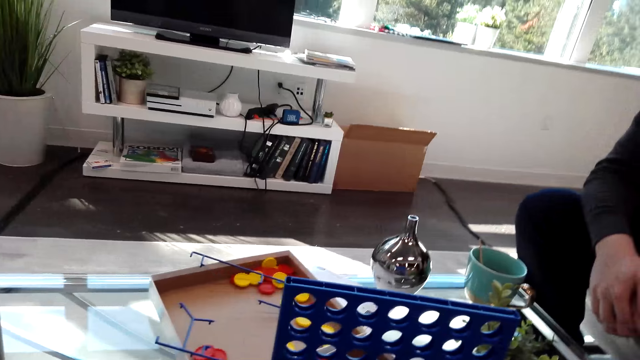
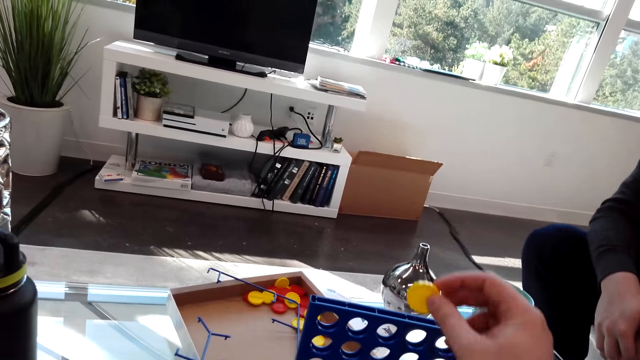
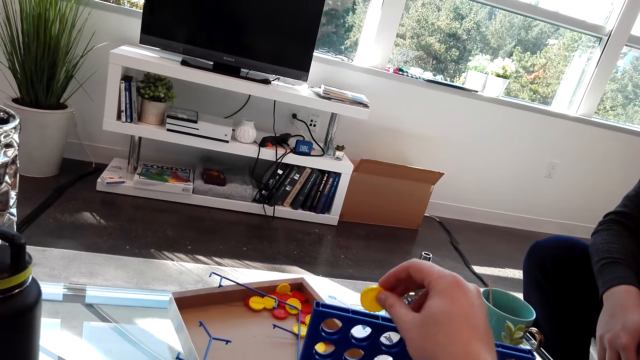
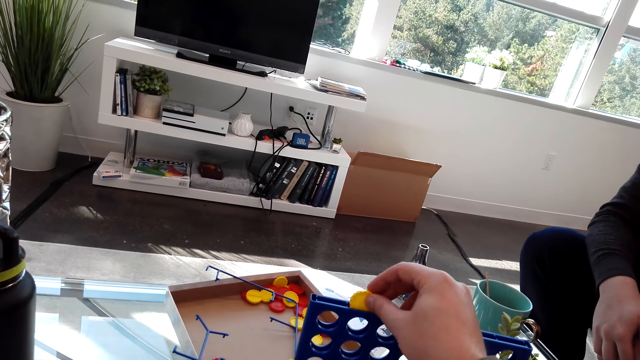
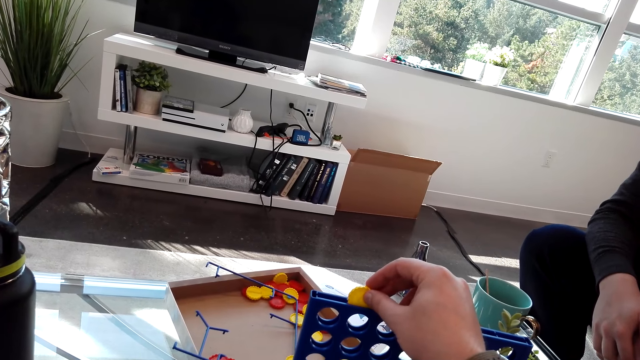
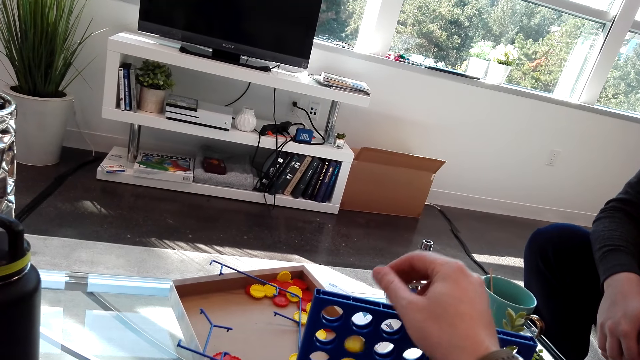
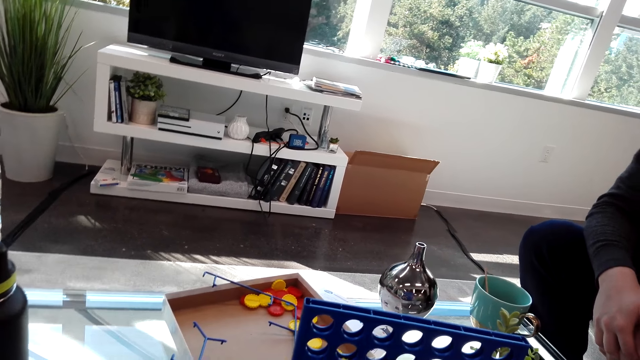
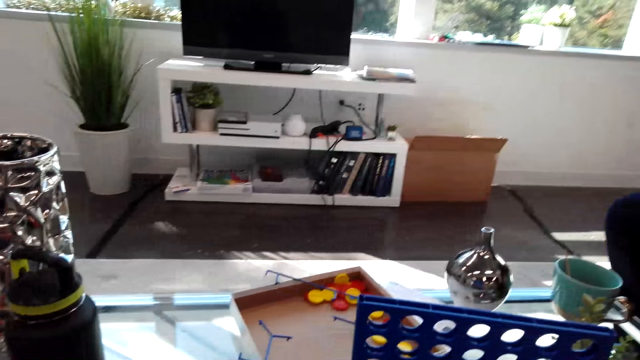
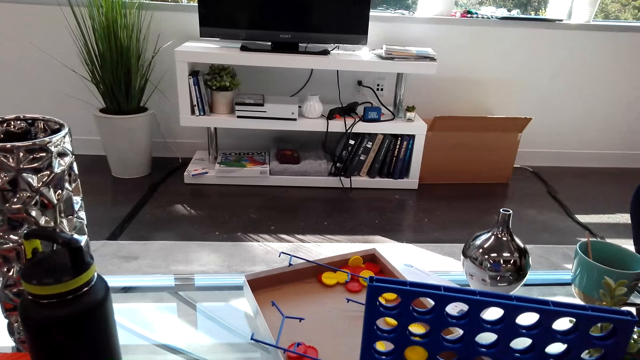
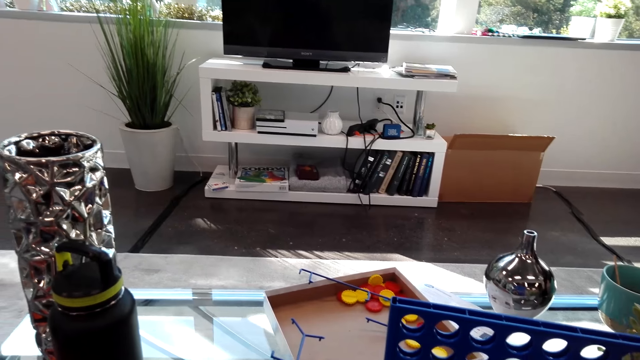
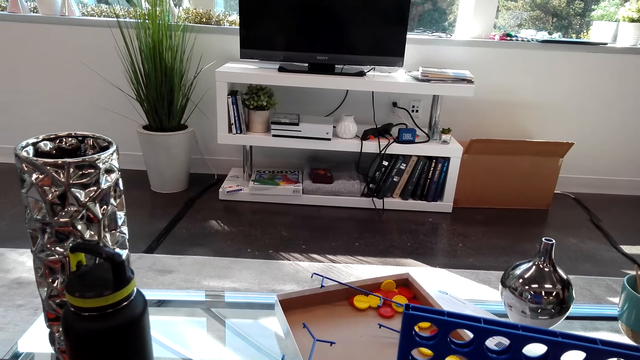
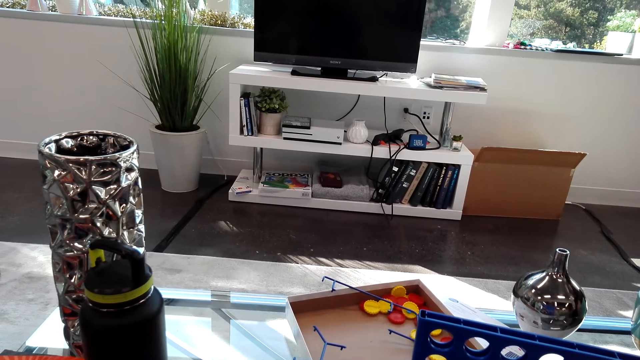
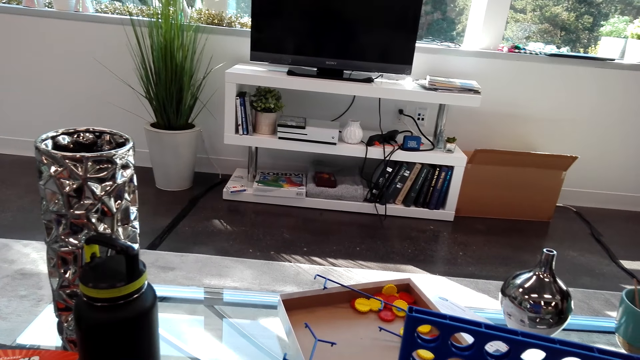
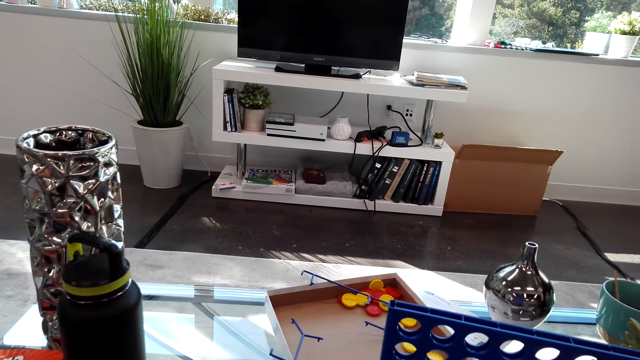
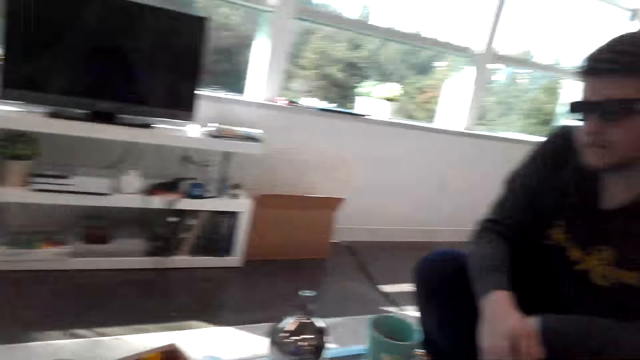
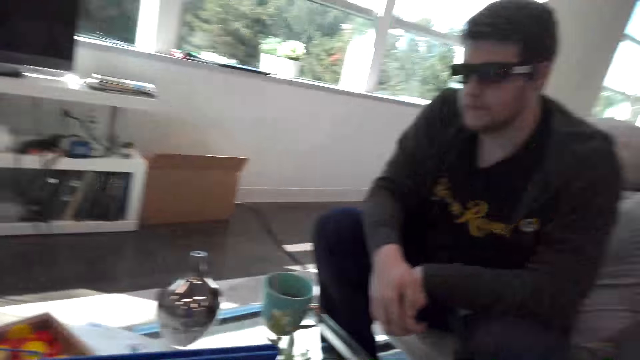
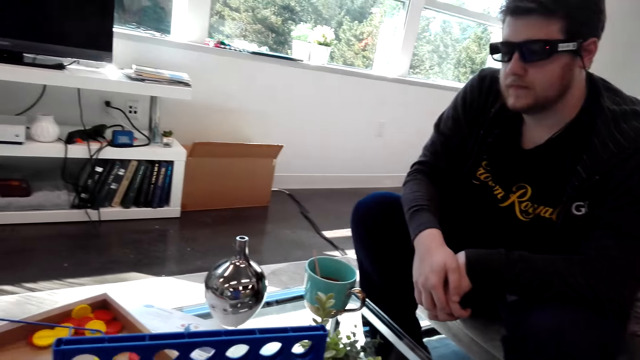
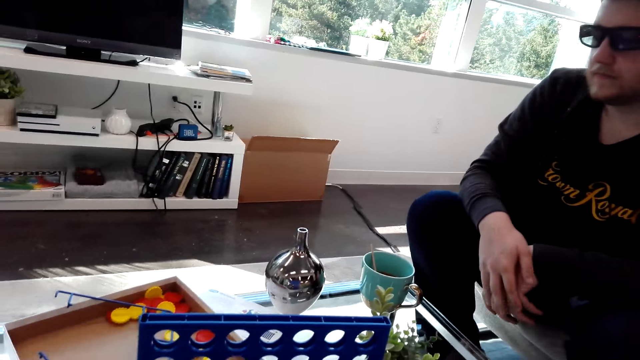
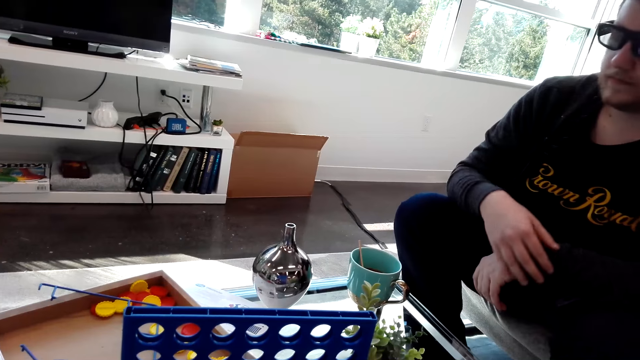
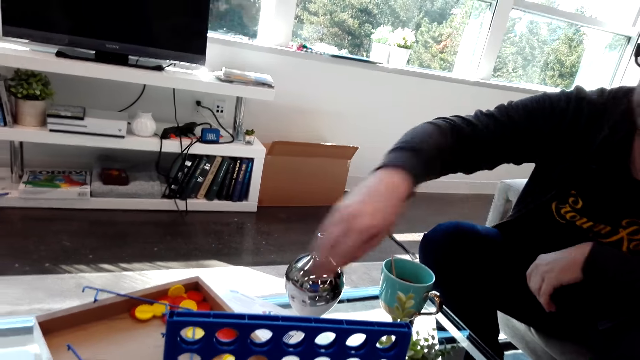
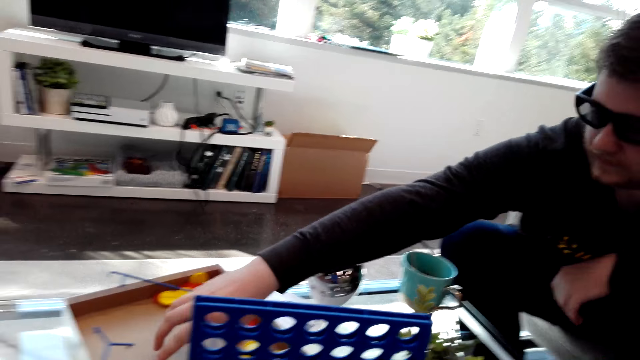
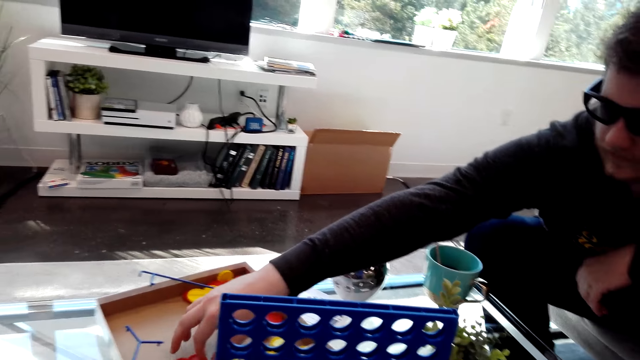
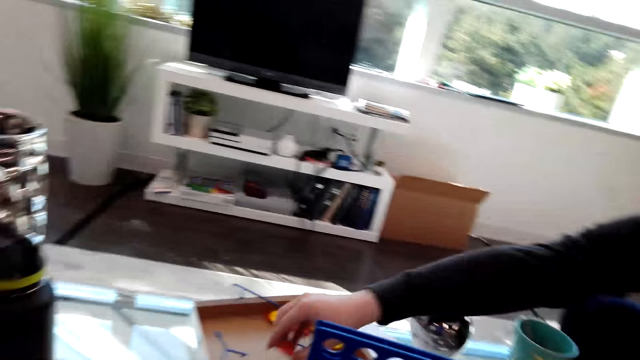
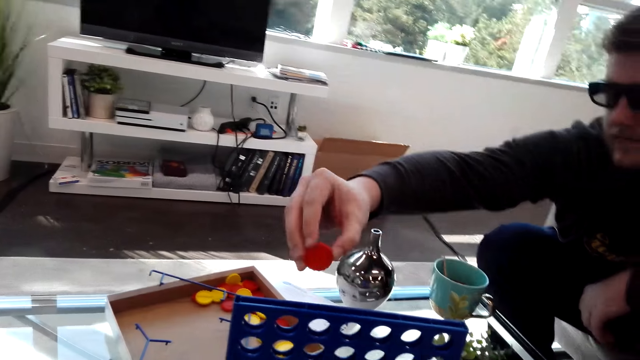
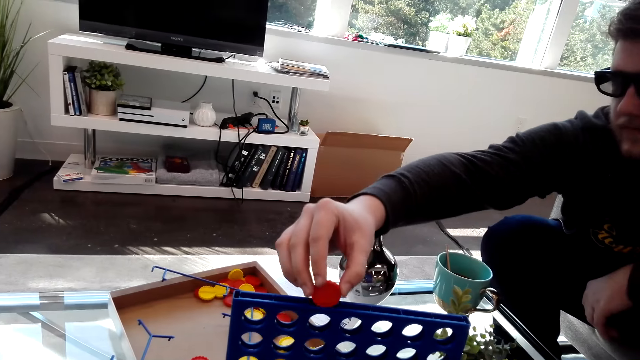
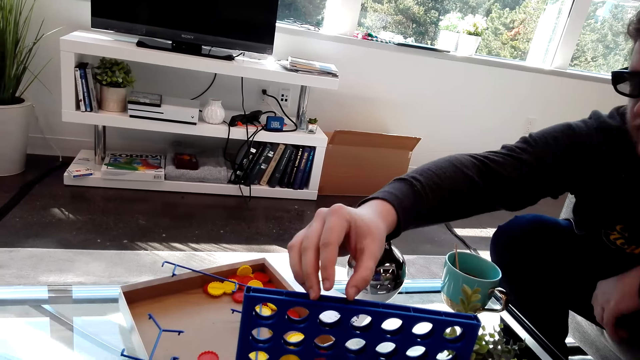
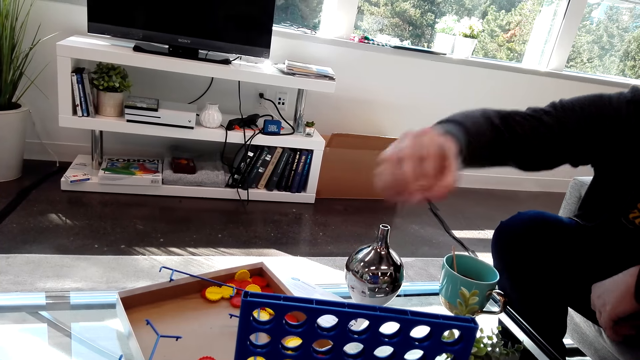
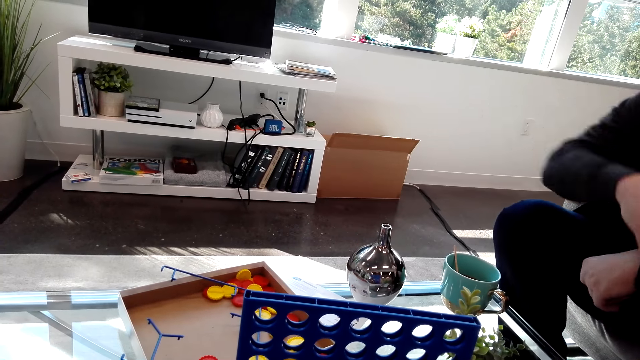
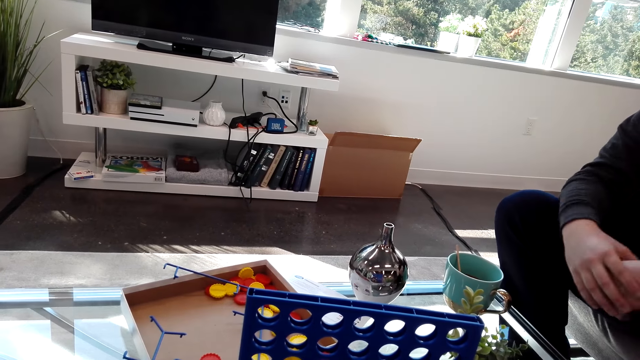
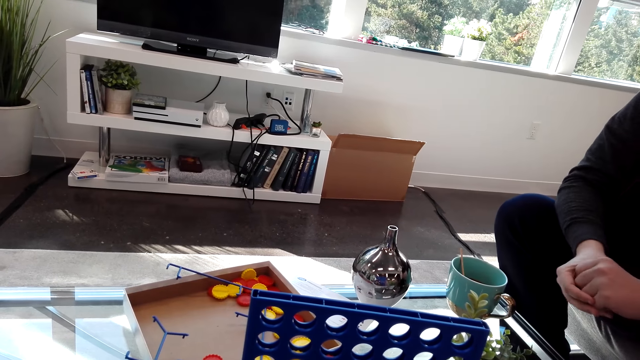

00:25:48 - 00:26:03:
A person picks up the Connect 4 dice. The camera wearer looks around. The person picks up the Connect 4 dice and plays the Connect 4 dice.

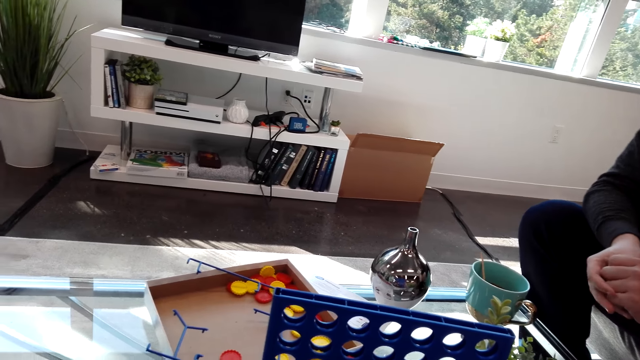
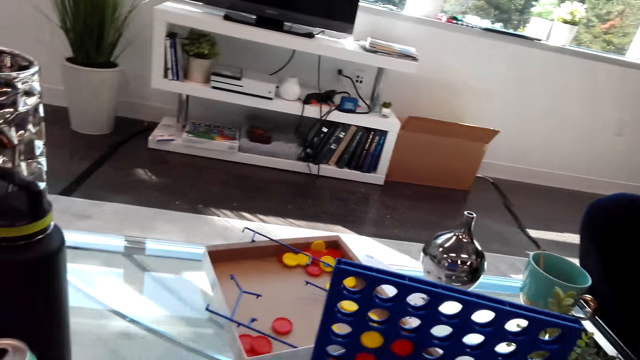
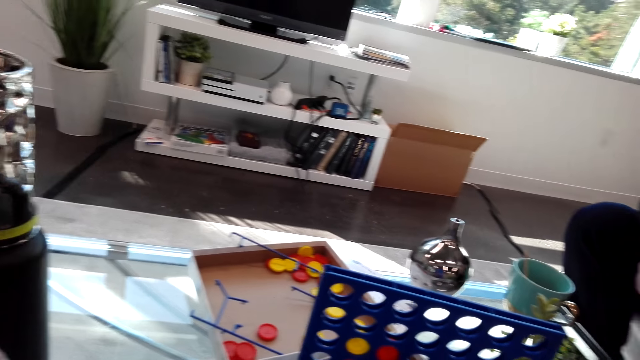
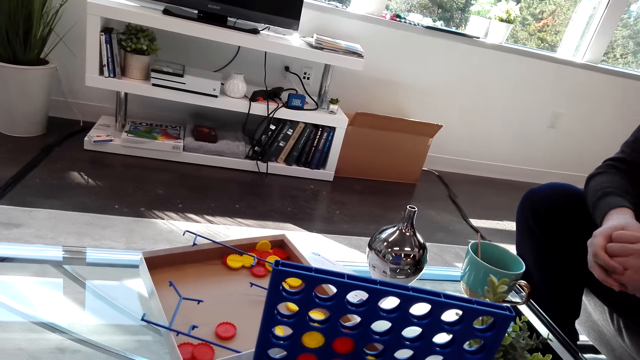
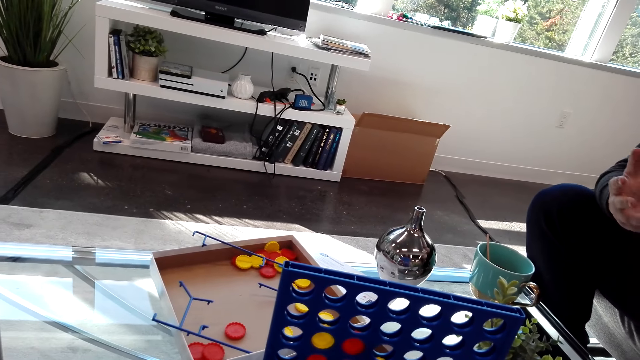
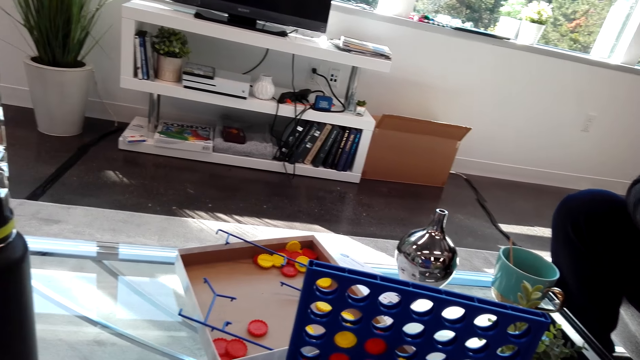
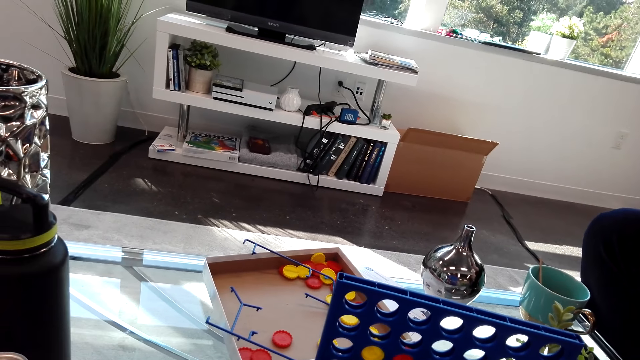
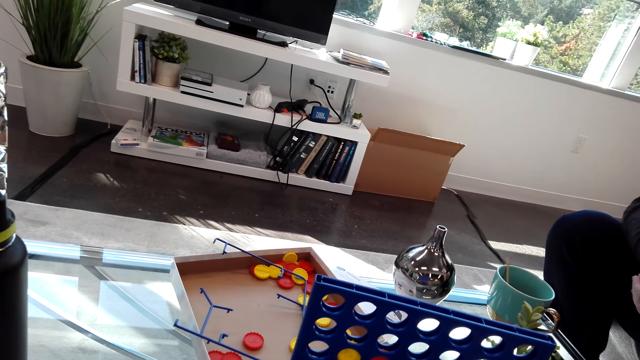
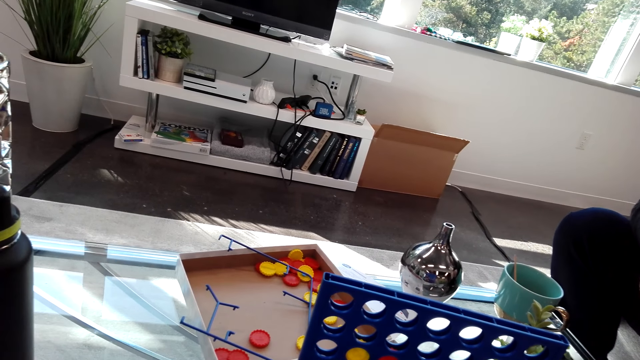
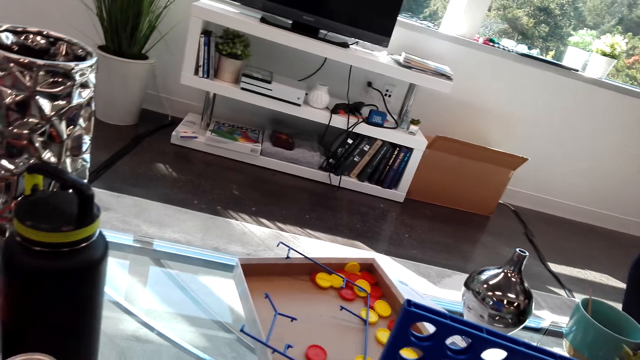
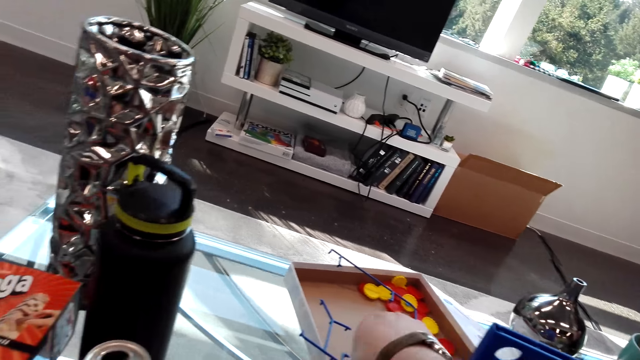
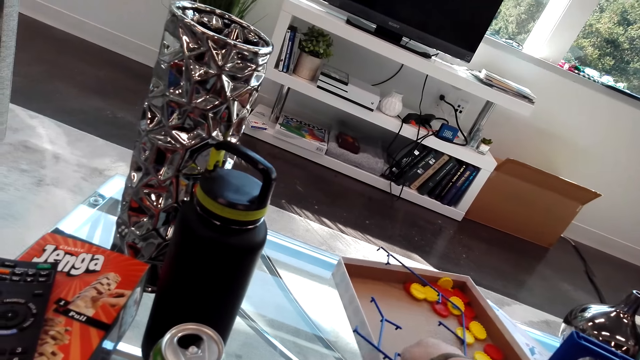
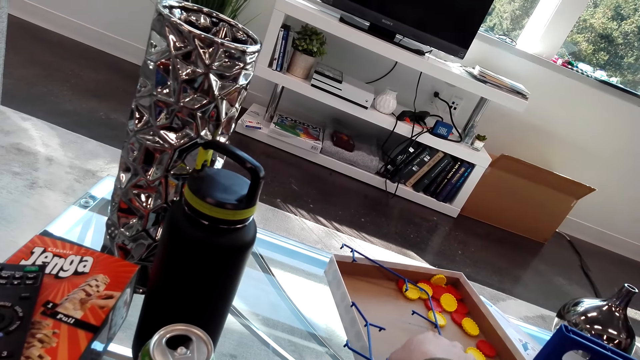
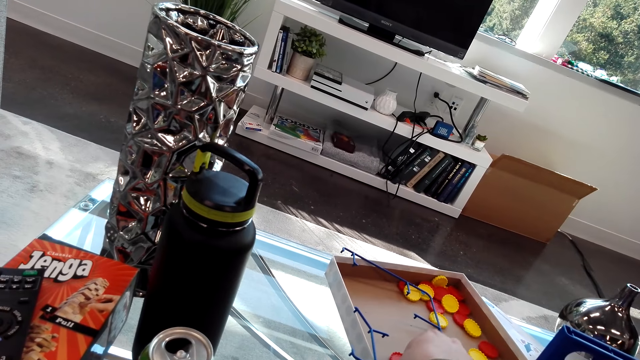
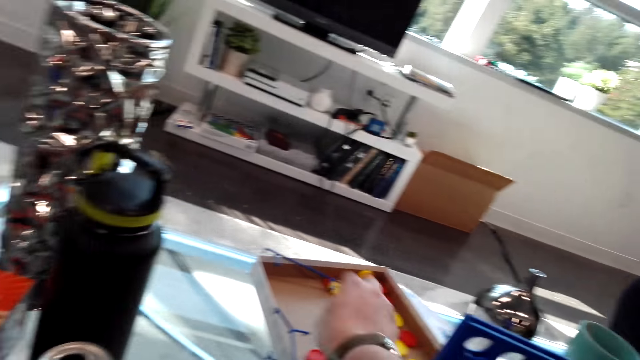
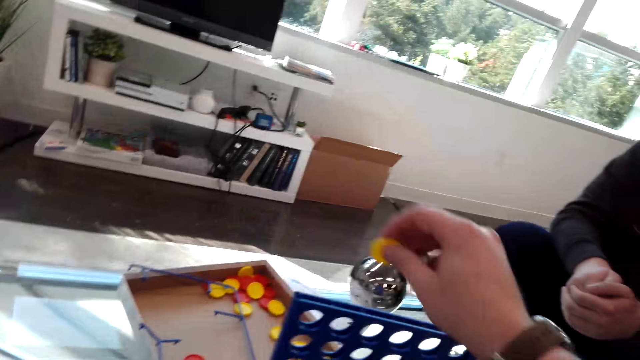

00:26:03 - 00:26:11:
The camera wearer picks up a Connect 4 dice.
